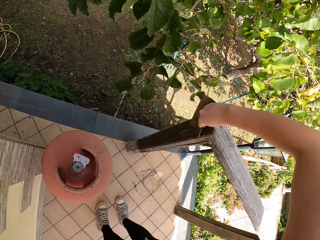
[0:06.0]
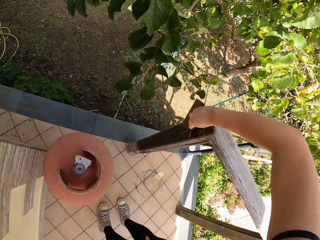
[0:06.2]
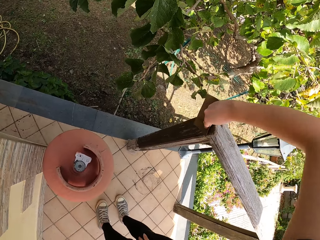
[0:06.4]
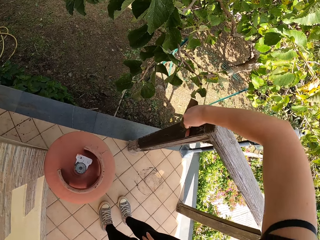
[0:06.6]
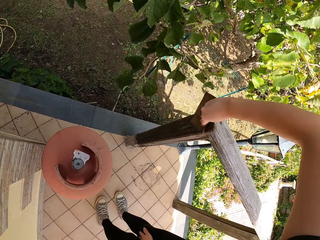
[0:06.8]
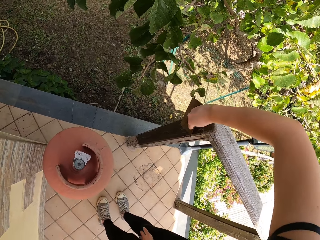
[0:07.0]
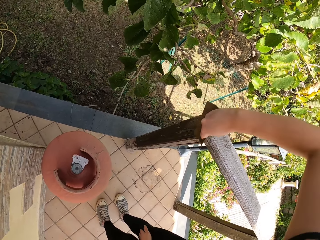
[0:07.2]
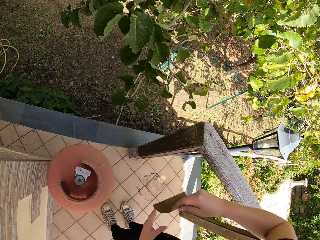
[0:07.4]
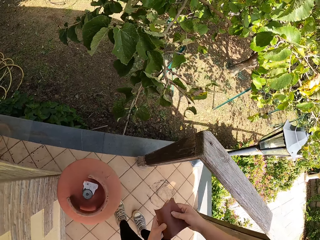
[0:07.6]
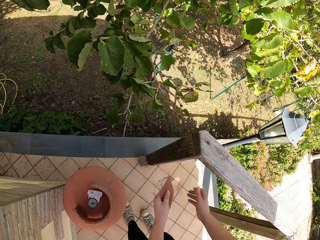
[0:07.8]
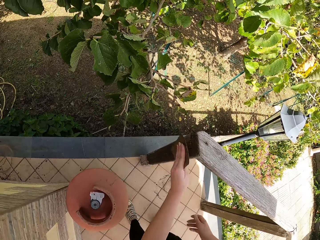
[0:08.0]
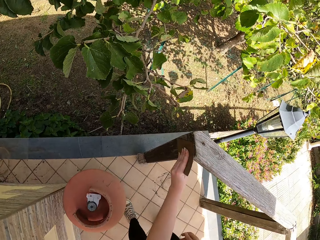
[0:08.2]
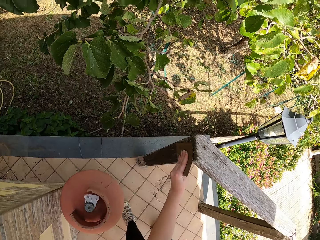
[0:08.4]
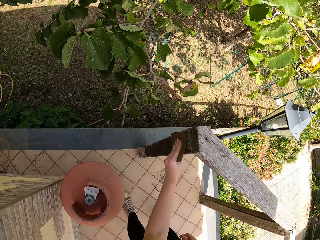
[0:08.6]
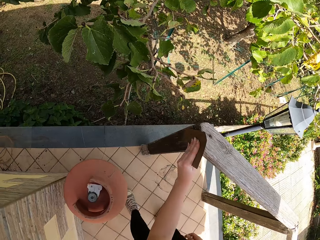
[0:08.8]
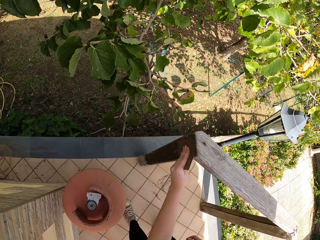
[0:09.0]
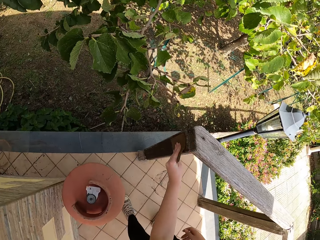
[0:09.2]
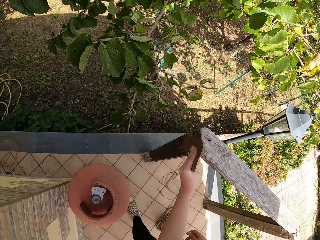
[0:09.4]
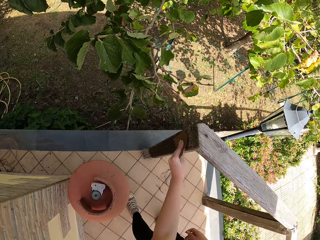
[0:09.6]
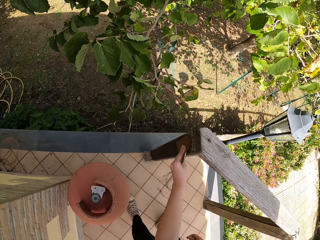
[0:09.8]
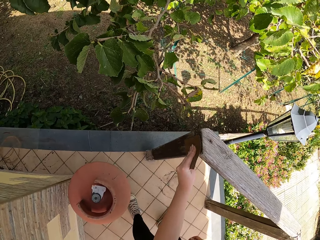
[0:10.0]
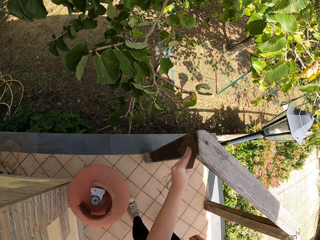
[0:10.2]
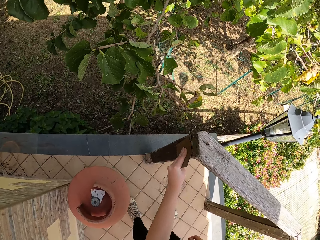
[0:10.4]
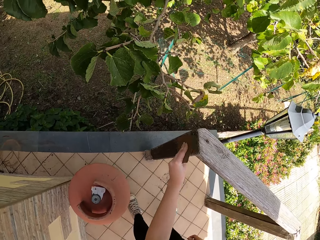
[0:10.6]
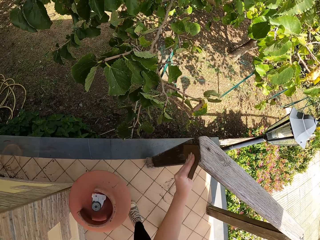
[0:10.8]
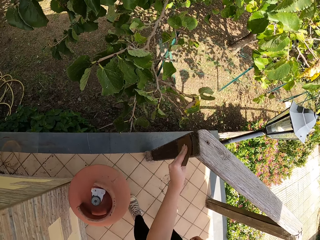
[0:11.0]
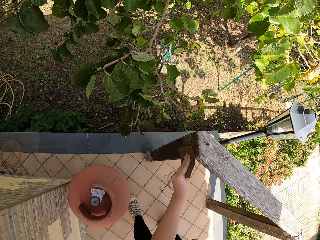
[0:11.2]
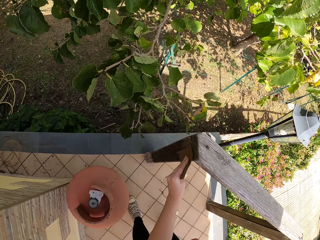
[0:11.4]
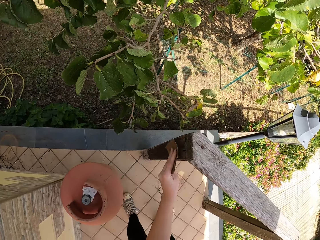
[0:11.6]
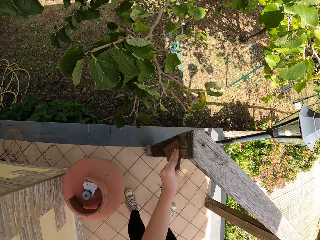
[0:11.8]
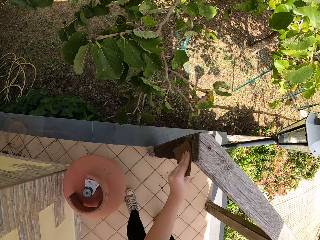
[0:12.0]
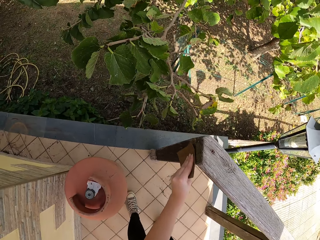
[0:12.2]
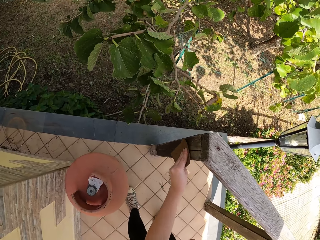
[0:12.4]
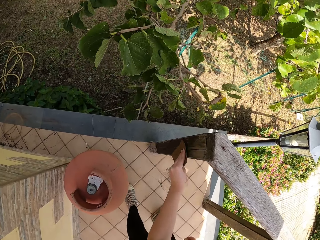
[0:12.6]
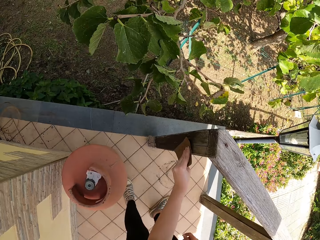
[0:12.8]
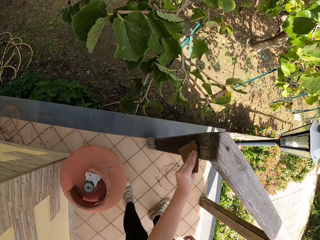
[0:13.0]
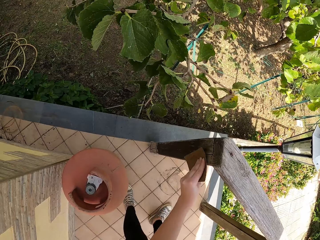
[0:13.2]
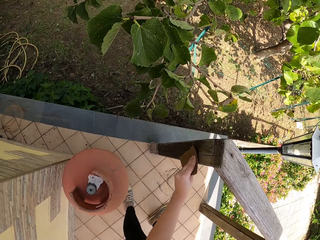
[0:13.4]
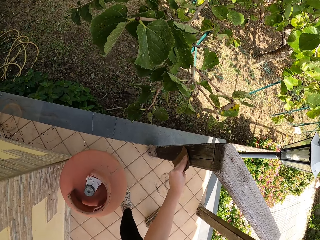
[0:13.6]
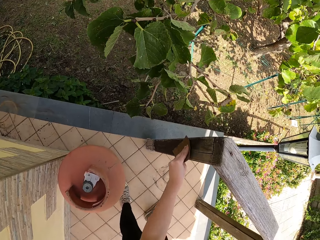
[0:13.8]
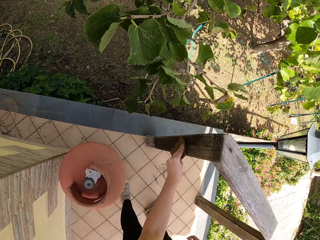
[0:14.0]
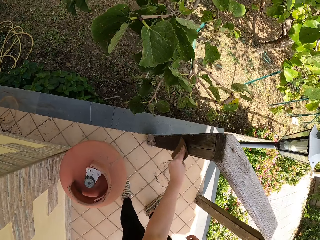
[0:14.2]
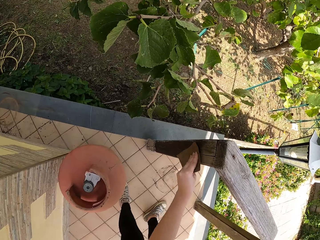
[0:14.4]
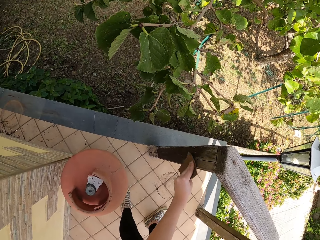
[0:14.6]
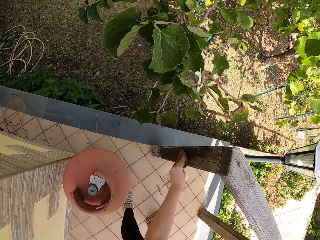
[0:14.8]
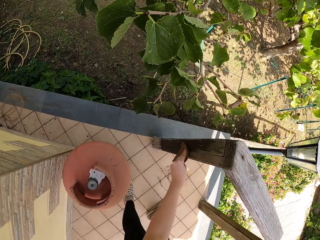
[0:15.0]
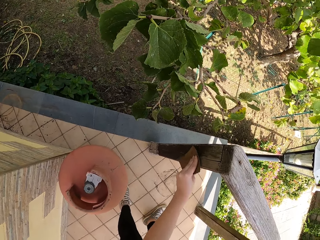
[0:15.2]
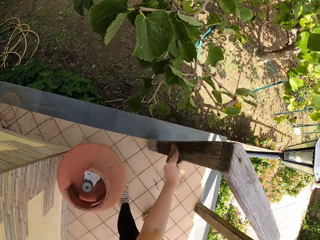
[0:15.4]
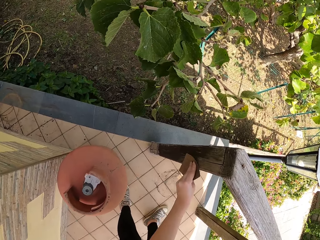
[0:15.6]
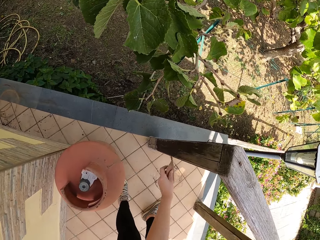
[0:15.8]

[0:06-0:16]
The camera wearer passes the sandpaper from his right hand to his left hand. He continues sandpapering the wood frame.

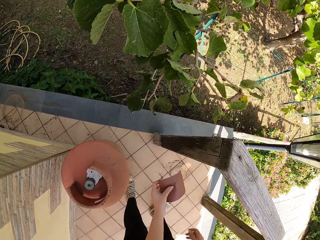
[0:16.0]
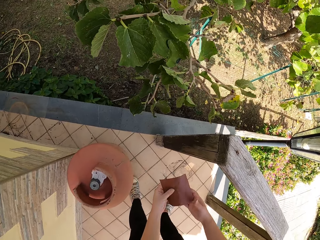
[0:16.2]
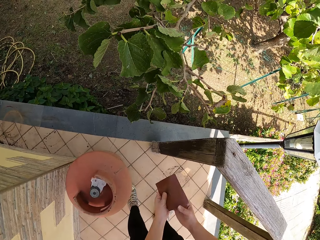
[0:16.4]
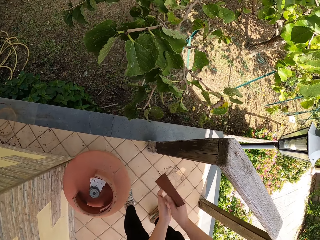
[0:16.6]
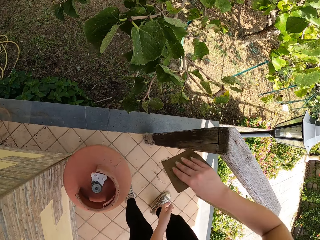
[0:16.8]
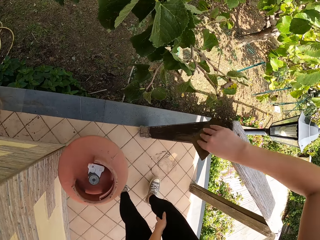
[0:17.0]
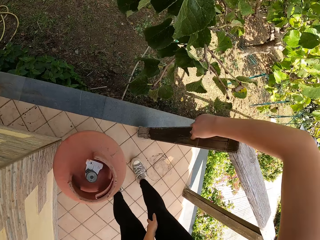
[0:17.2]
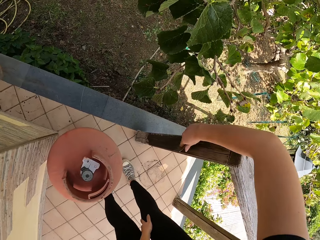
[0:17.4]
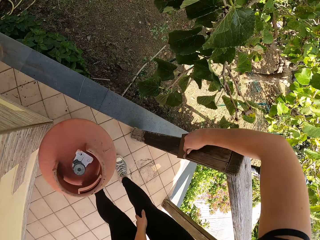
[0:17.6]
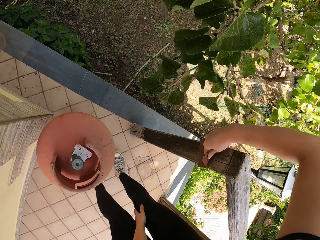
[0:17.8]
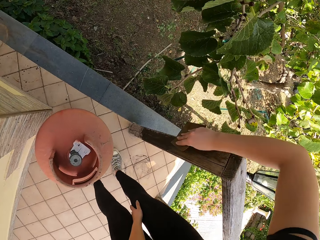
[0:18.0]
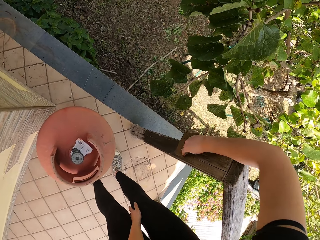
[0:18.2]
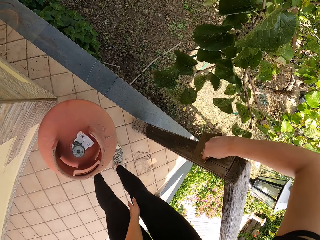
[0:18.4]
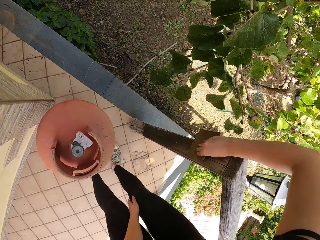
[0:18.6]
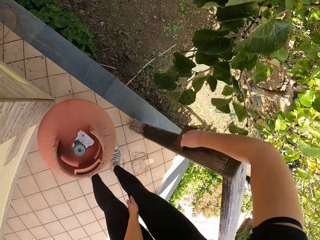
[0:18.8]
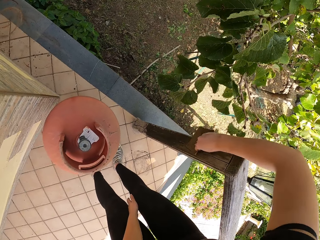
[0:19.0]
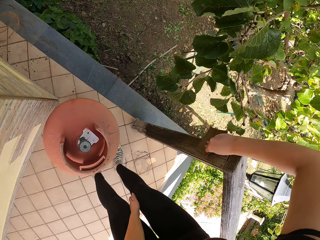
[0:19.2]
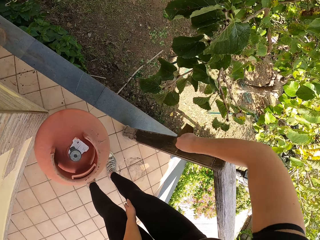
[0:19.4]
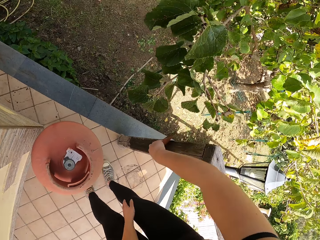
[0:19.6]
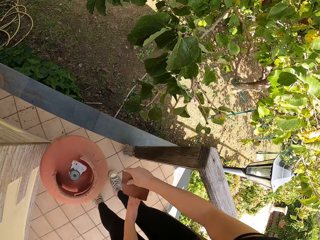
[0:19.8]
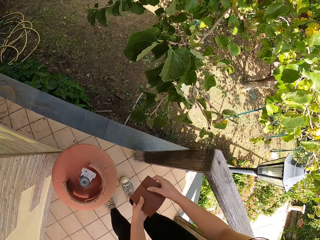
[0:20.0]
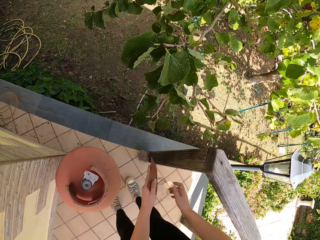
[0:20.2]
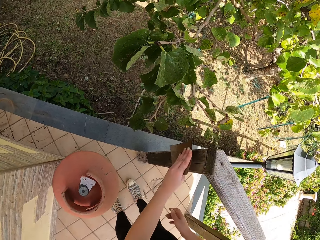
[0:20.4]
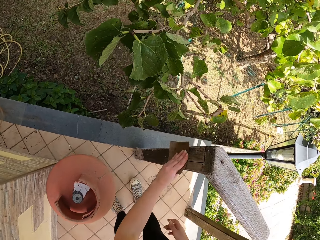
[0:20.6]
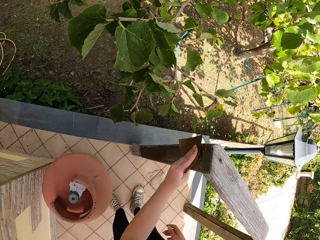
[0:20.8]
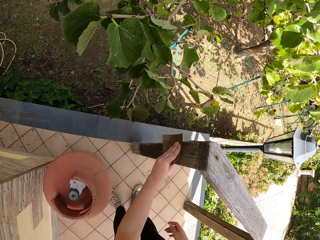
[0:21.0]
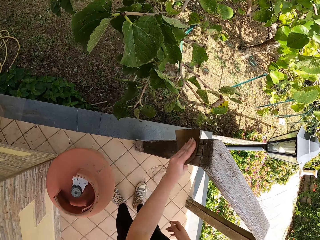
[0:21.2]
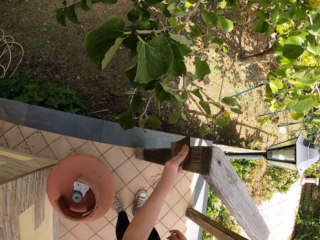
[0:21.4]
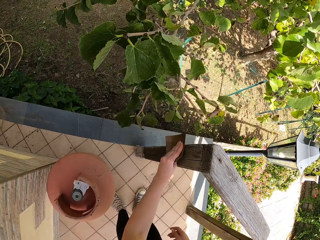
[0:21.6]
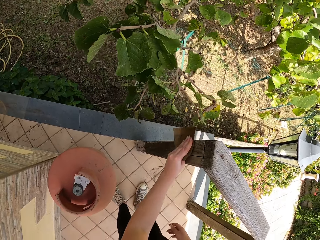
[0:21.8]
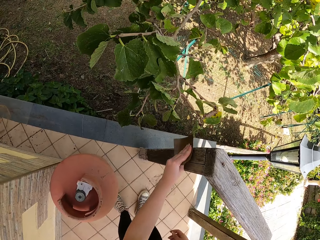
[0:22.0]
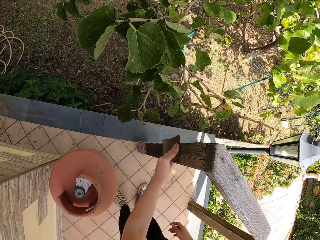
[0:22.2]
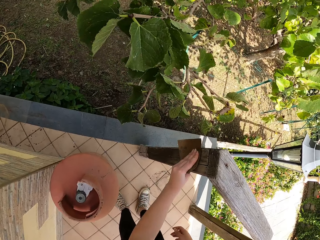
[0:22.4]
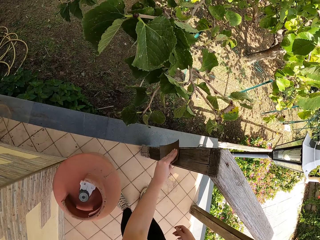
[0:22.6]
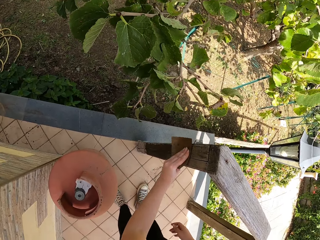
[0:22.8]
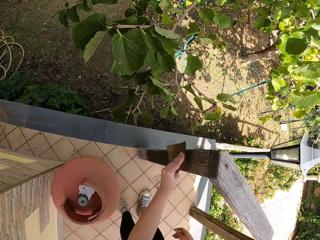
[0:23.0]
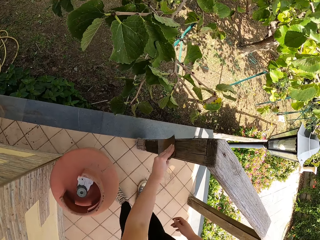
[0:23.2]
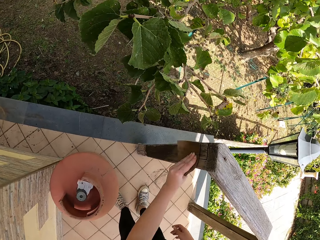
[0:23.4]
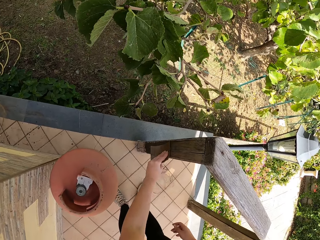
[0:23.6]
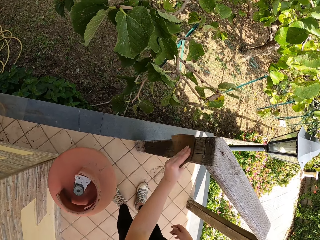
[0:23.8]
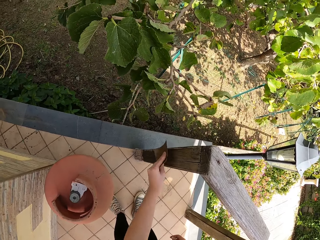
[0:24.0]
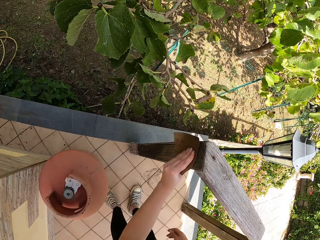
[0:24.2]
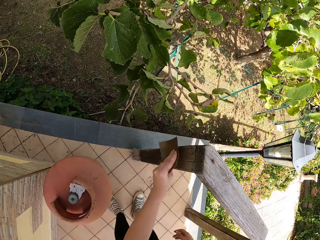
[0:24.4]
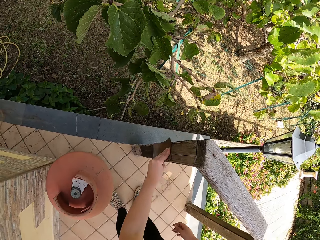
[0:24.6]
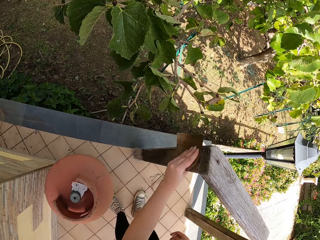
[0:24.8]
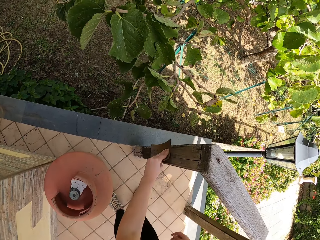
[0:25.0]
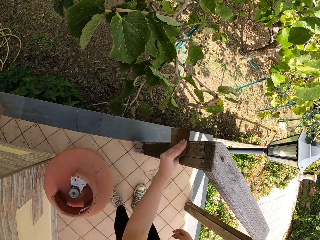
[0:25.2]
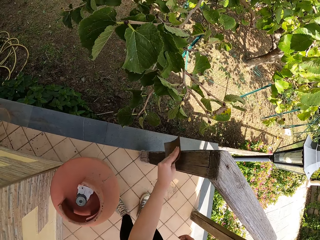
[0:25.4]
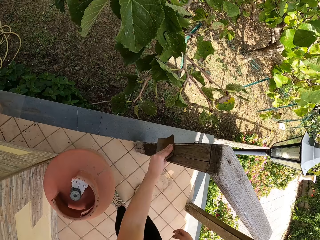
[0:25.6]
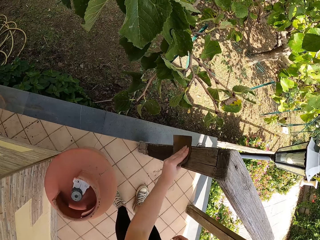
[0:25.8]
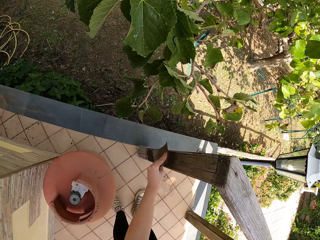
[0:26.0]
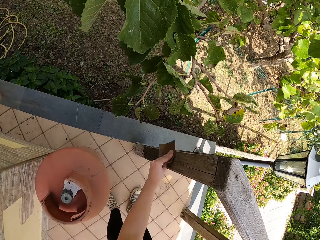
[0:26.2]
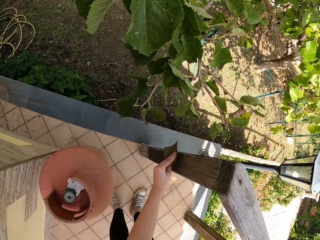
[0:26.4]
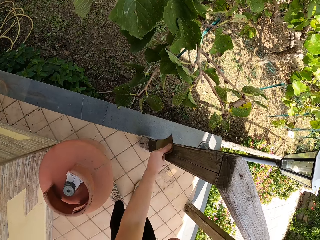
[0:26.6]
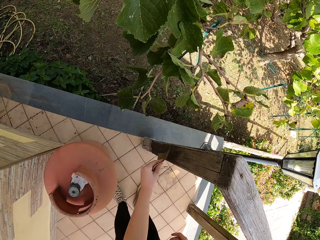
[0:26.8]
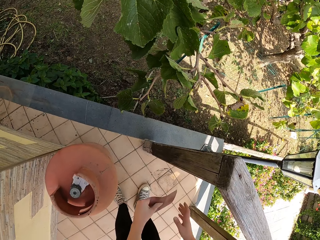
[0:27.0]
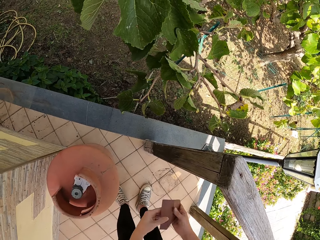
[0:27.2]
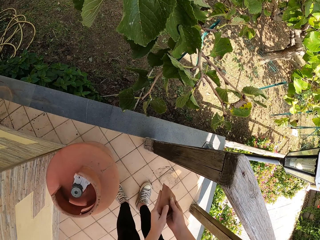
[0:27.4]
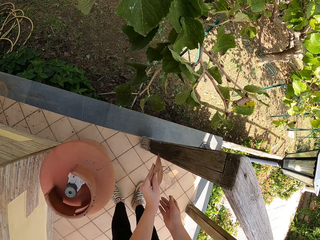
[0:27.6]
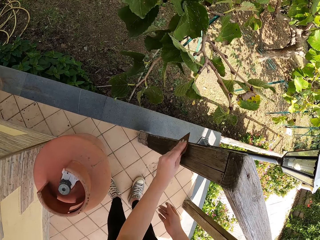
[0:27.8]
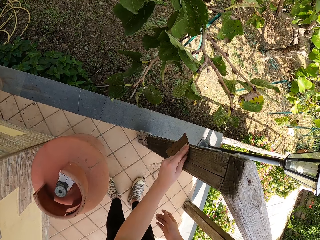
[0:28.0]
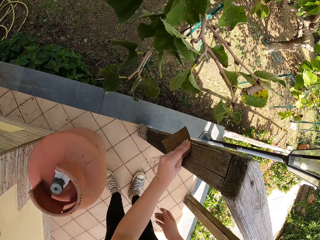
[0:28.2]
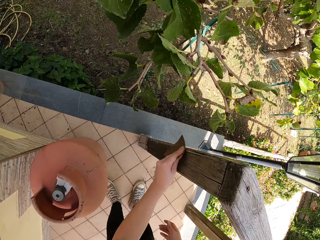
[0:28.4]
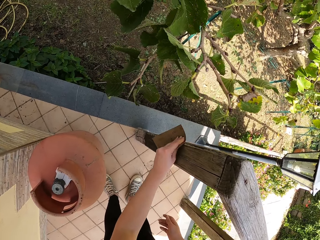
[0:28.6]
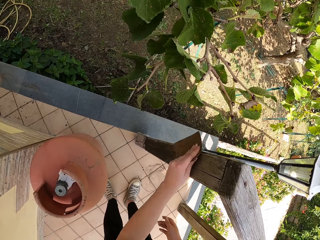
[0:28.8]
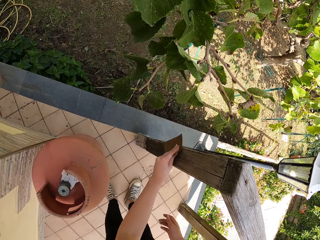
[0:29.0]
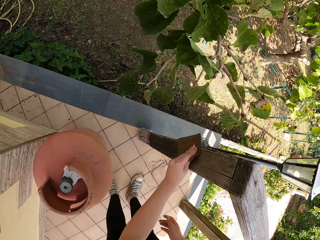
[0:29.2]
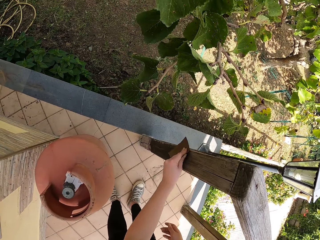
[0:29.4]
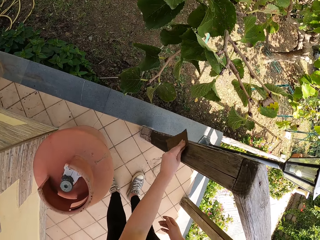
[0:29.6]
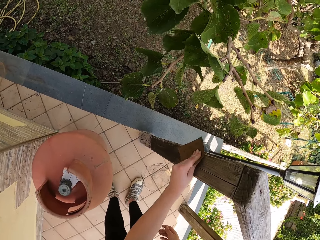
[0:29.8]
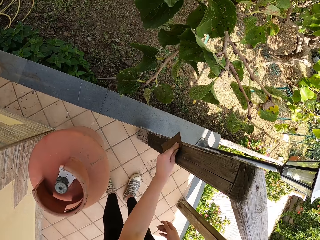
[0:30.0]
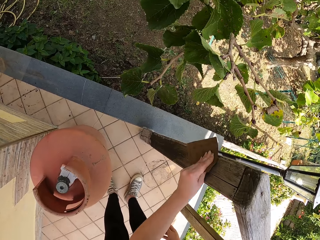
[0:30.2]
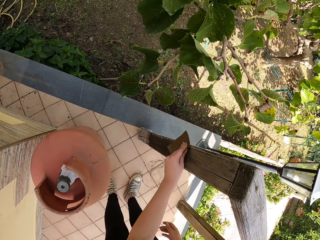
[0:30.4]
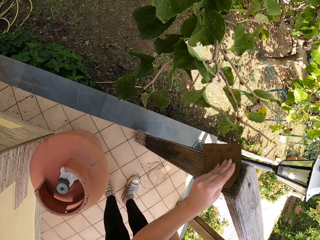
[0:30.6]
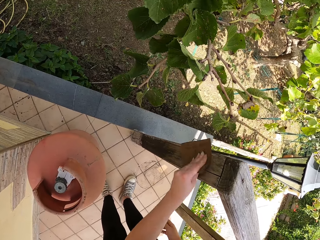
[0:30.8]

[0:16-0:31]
The camera wearer passes the sandpaper from his left hand to his right hand. He continues sandpapering the wood frame. He passes the sandpaper from his right hand to his left hand. He continues sandpapering the wood frame. He moves his right leg a bit. He turns the sandpaper. He continues sandpapering the wood frame.
